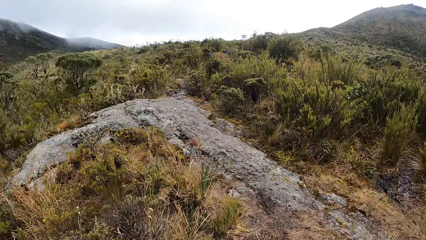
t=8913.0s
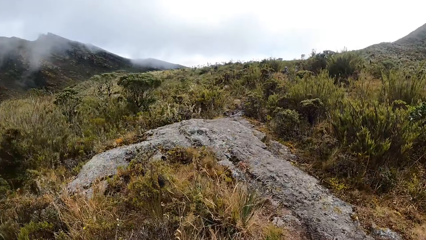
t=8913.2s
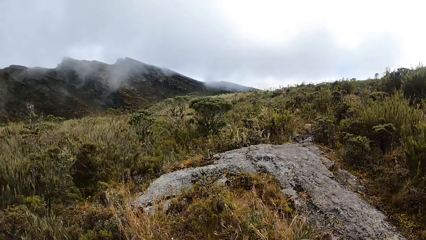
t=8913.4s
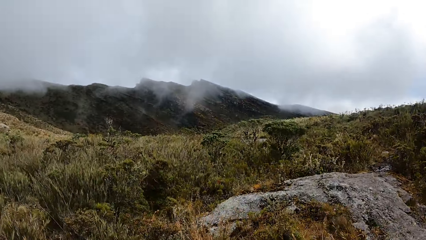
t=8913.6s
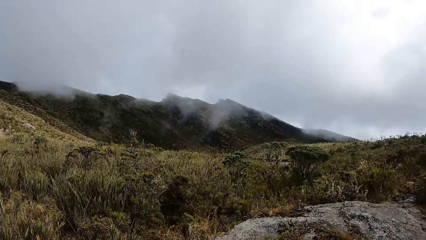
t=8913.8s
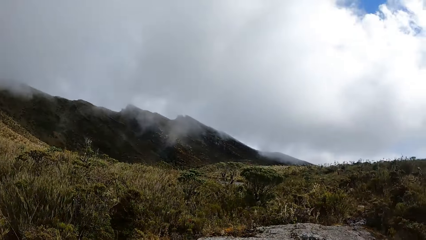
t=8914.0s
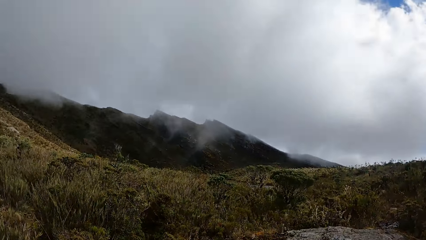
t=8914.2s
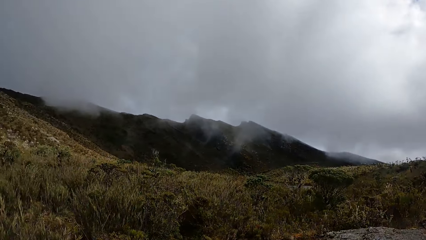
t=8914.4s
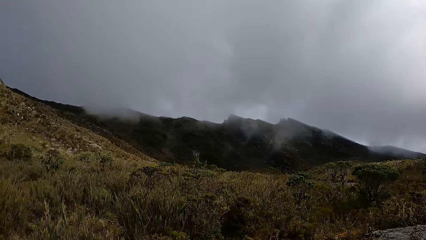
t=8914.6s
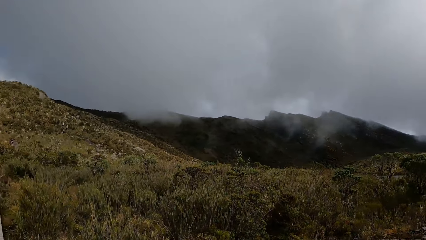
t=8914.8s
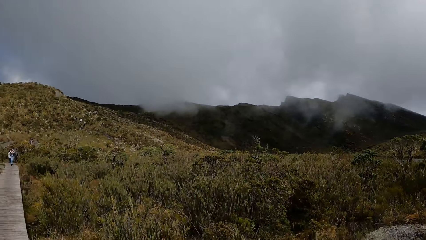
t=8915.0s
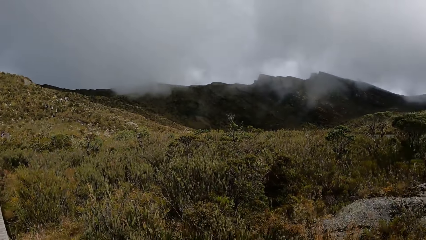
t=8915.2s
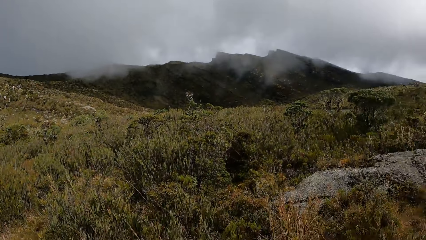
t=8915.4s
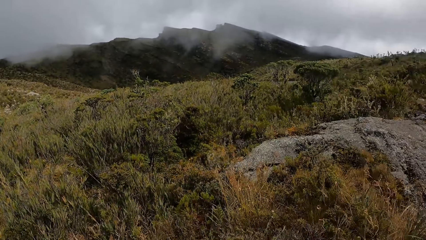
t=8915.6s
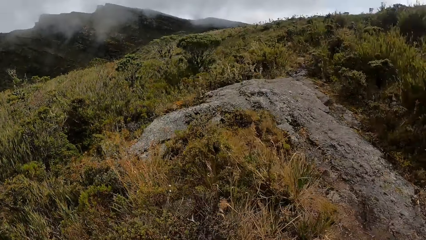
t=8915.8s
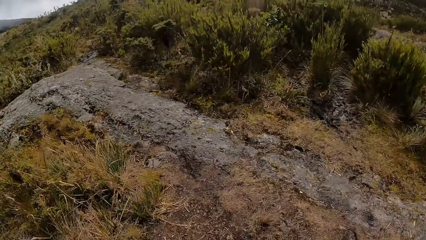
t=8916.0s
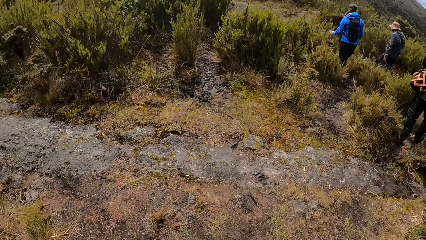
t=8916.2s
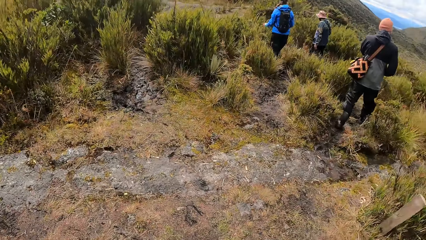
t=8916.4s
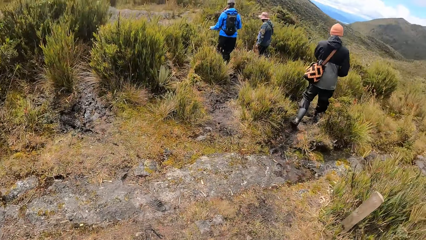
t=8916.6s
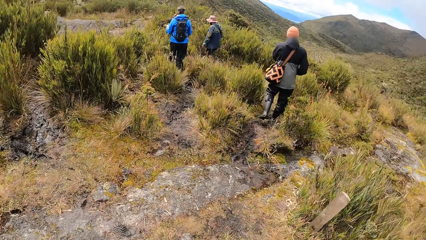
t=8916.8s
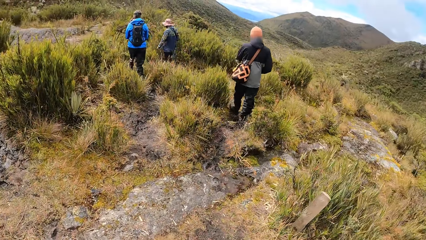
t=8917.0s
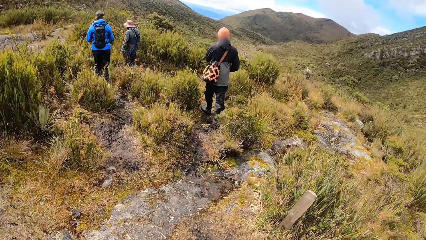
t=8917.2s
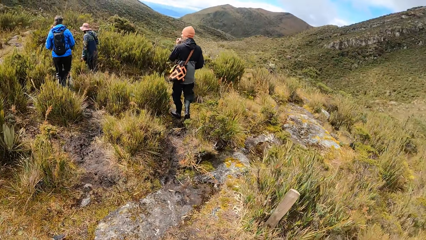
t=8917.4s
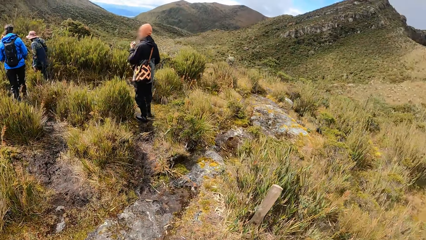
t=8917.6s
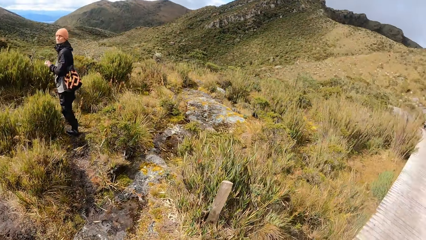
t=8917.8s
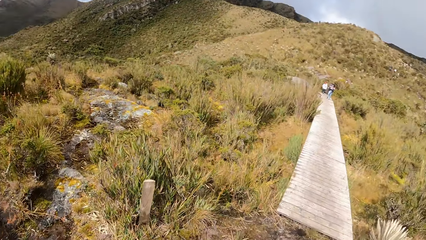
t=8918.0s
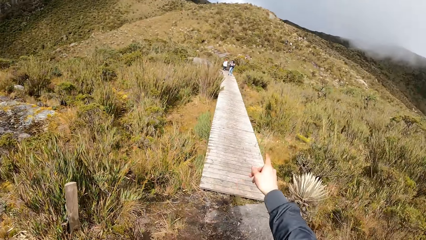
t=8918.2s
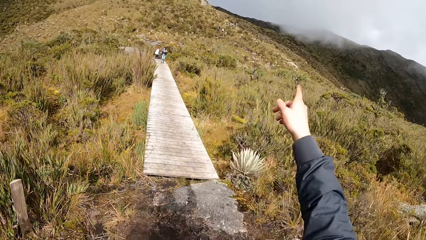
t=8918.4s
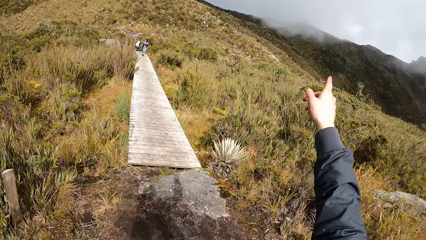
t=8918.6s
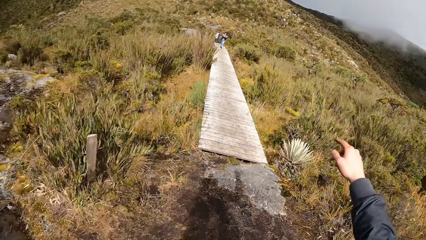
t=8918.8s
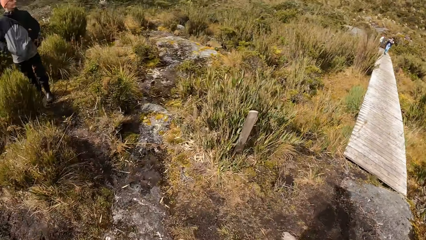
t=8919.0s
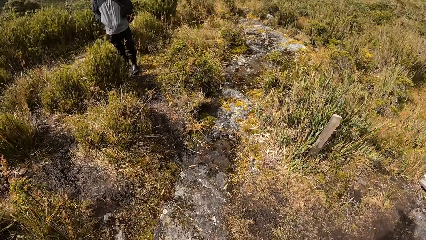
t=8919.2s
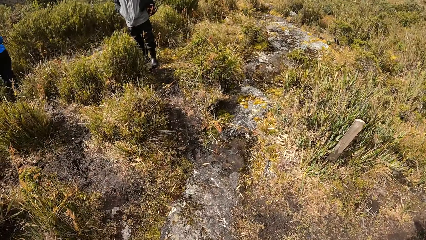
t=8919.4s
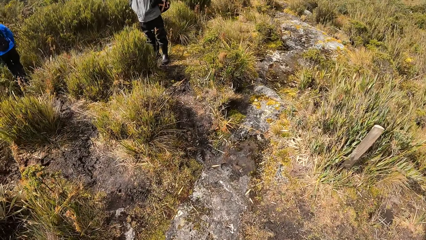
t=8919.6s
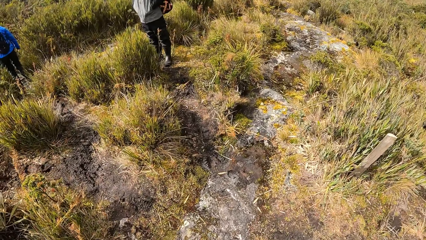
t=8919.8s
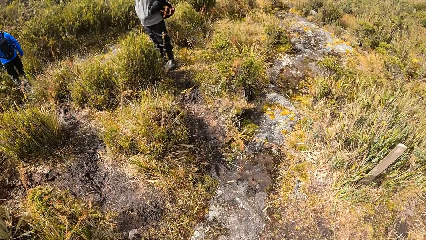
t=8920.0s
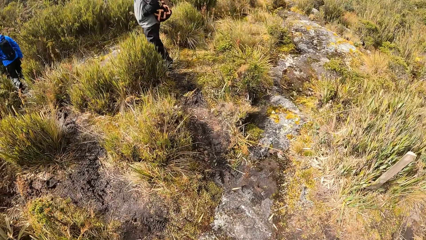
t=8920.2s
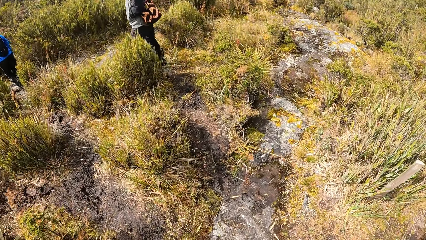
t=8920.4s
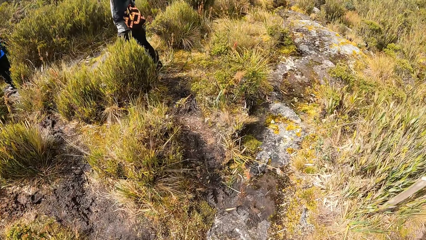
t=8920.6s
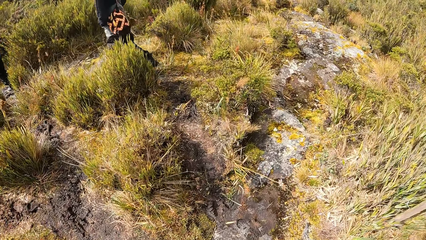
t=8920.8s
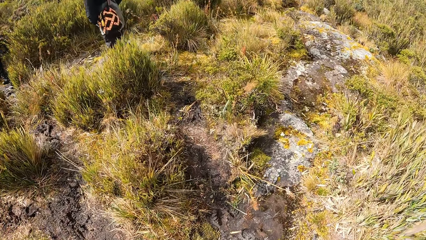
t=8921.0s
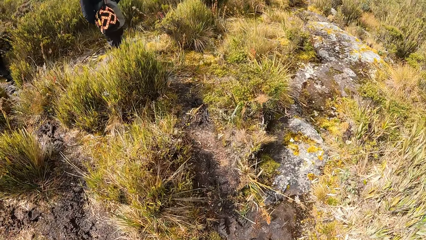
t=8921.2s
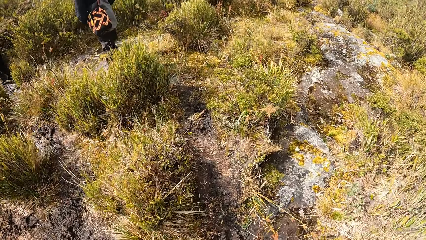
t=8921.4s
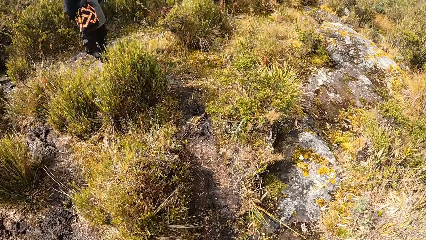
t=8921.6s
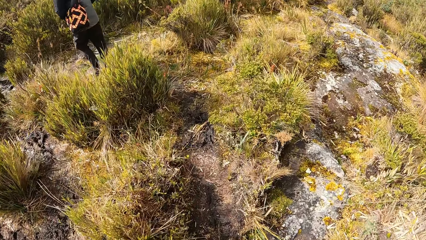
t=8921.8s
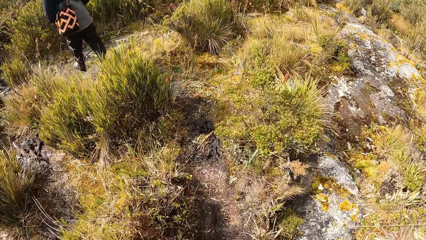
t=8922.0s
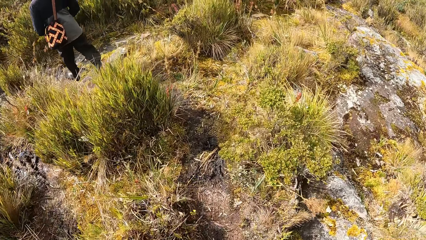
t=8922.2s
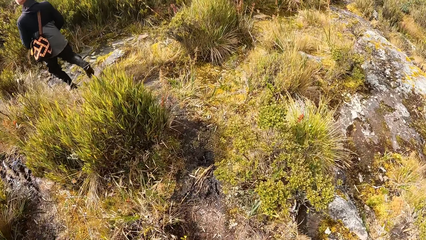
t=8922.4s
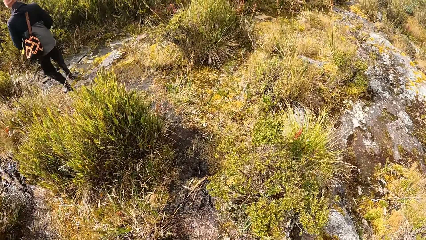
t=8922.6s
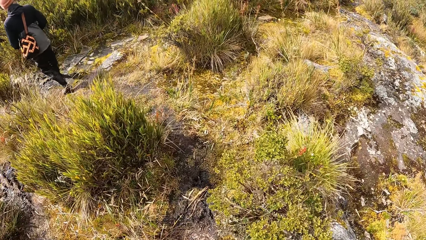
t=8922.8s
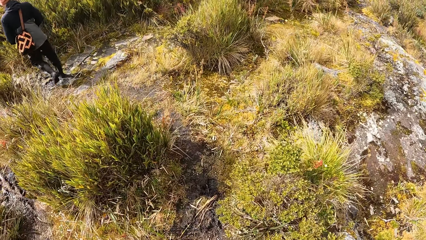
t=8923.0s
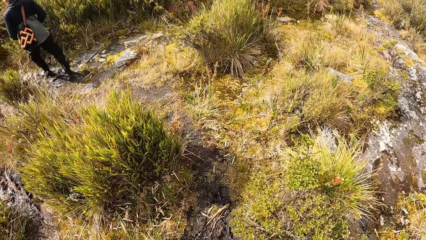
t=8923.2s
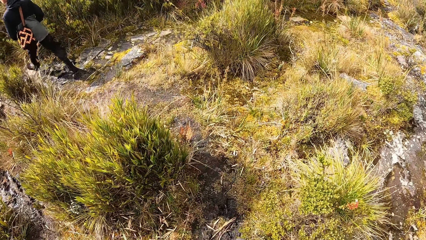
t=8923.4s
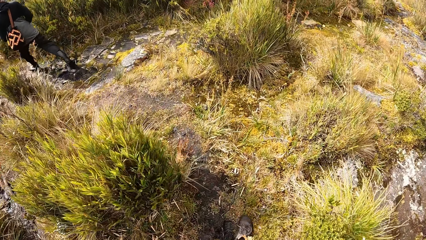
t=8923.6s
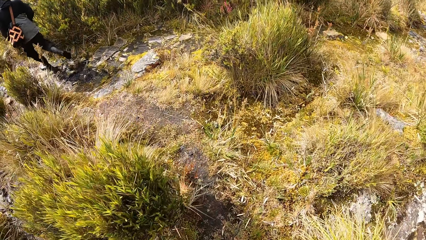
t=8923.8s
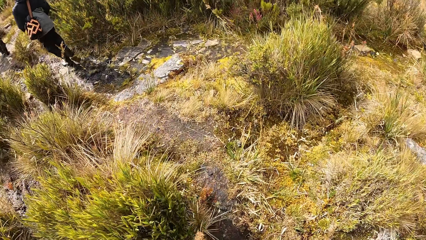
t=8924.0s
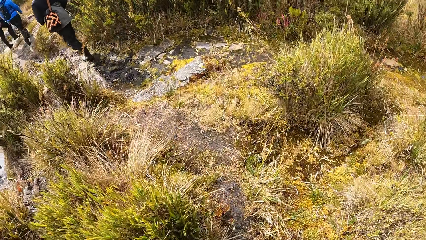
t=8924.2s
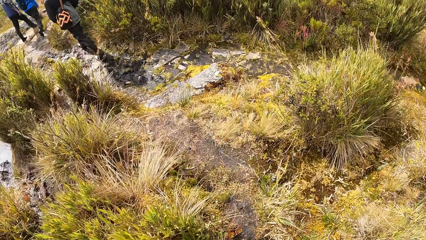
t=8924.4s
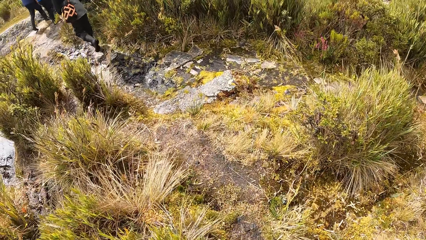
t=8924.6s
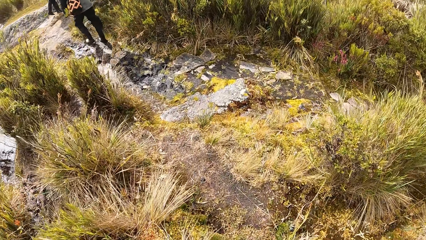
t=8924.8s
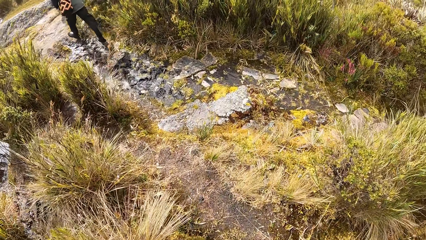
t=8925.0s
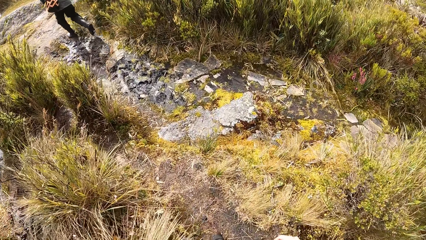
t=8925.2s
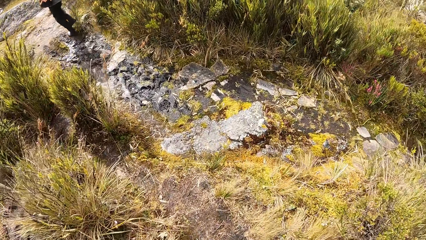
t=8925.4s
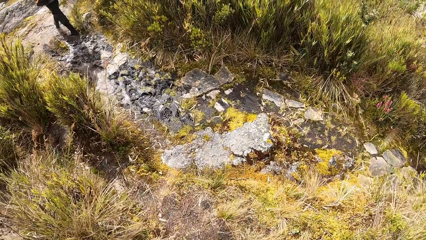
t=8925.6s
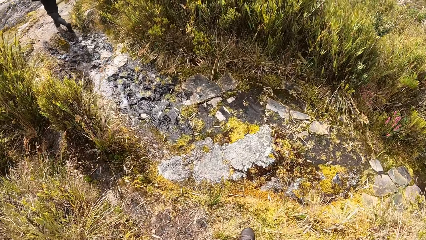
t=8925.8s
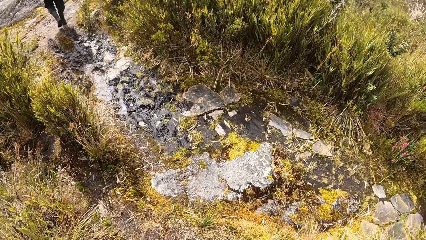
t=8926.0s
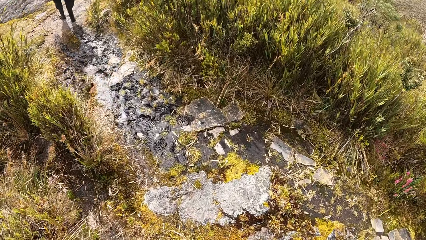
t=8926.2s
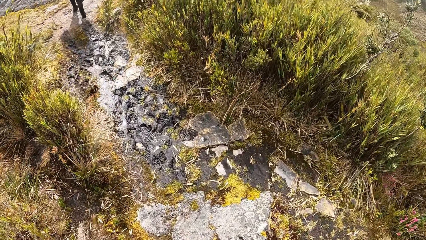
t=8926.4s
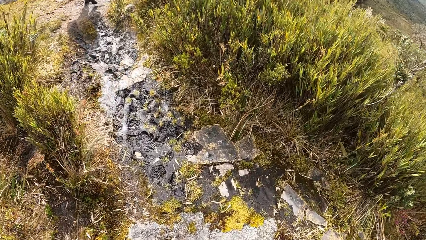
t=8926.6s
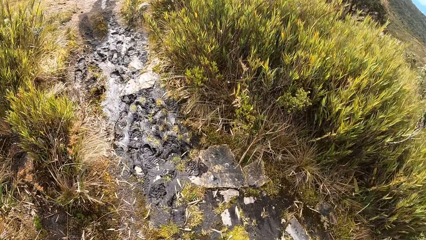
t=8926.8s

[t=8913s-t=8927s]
The camera wearer turns the camera. They walk around. They point at the mountain. They walk around.

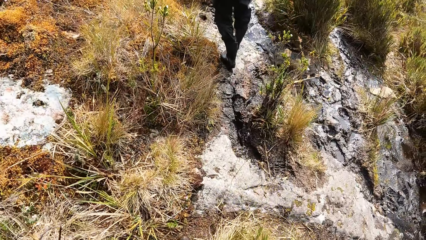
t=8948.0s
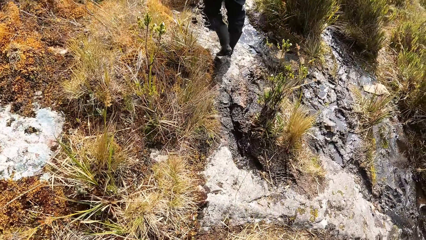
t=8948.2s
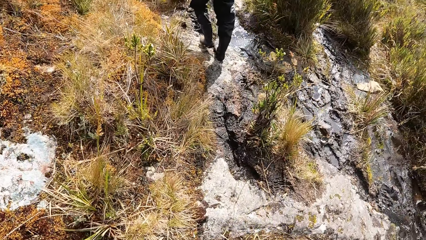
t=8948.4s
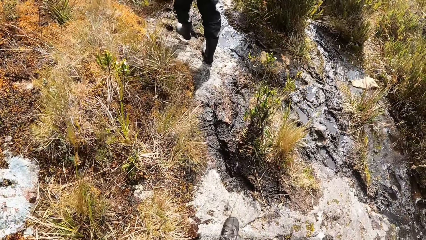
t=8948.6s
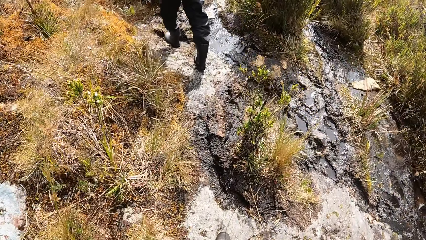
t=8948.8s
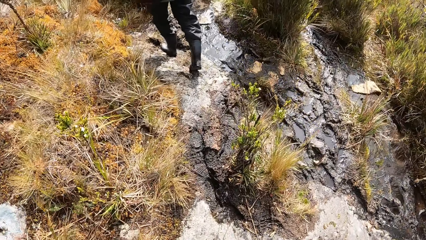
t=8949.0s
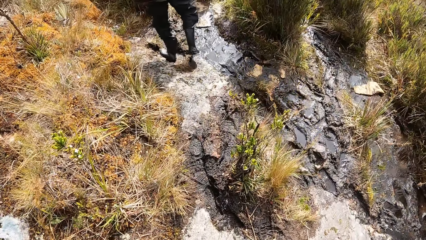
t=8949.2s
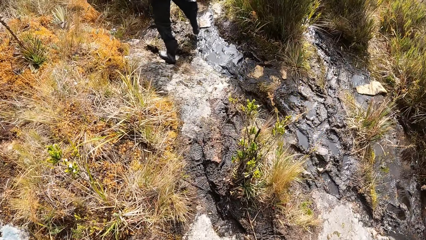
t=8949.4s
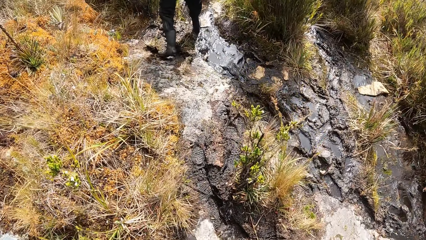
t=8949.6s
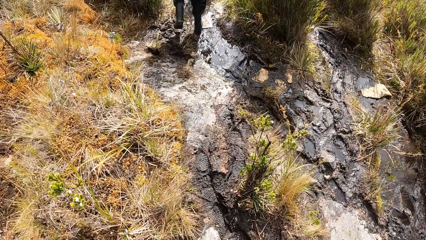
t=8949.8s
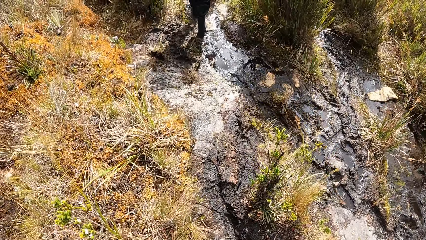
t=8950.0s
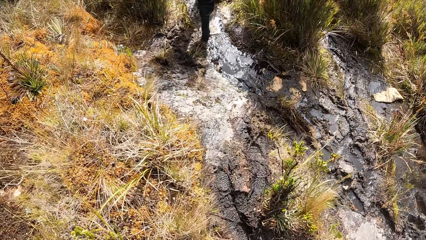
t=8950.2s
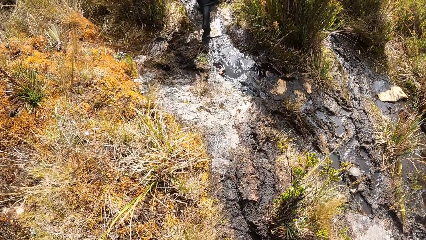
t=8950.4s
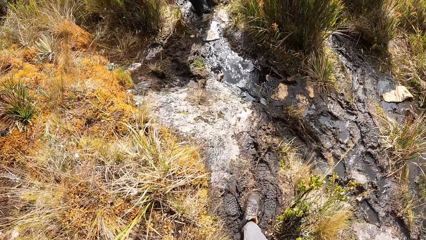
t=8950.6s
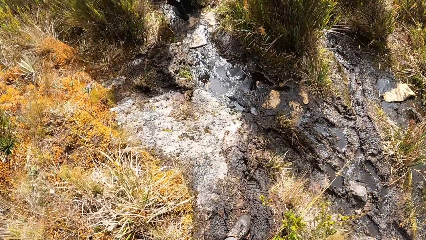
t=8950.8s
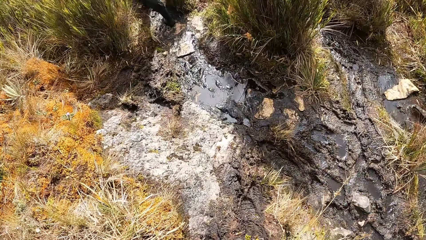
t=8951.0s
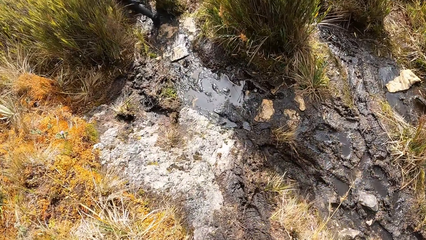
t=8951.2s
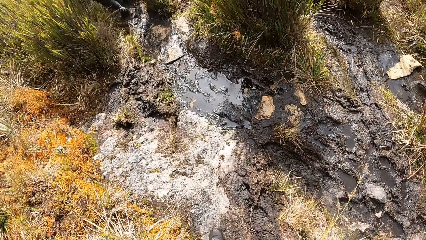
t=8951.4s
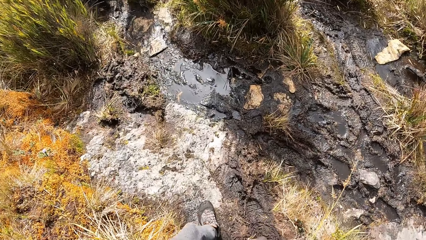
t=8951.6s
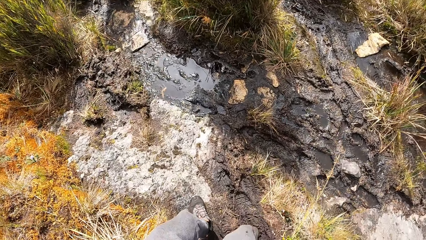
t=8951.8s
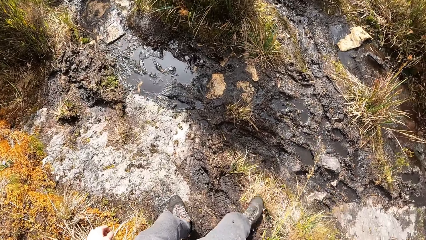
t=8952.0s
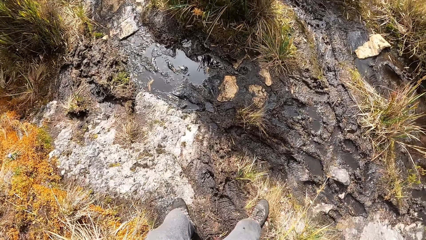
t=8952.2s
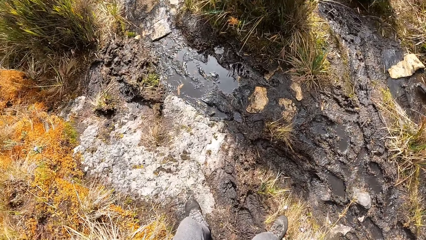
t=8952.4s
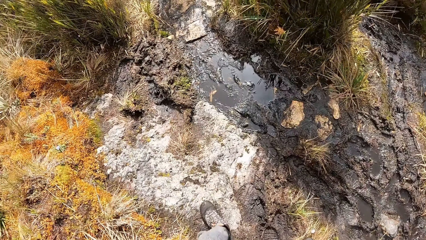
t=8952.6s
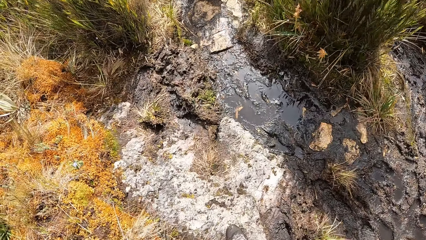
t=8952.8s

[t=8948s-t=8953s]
The camera wearer steps on the slab.
